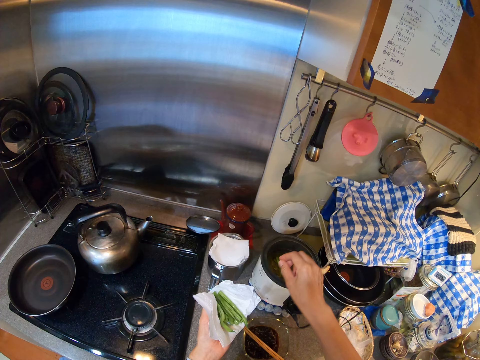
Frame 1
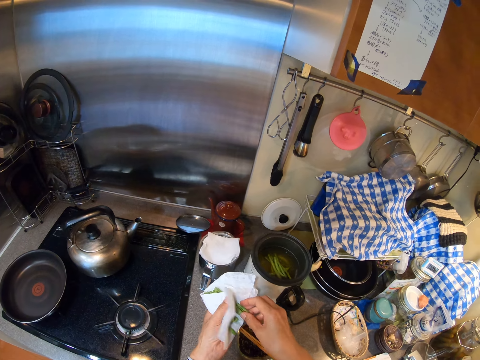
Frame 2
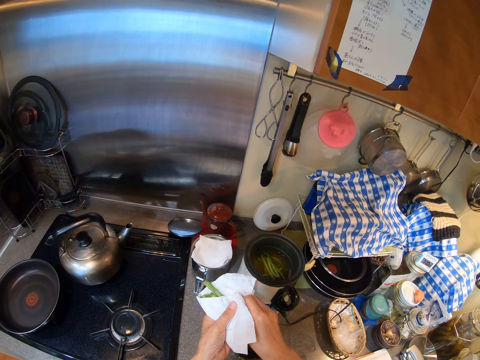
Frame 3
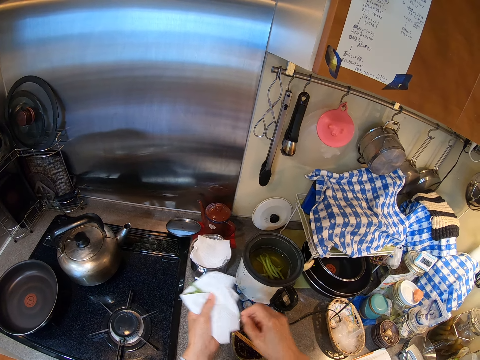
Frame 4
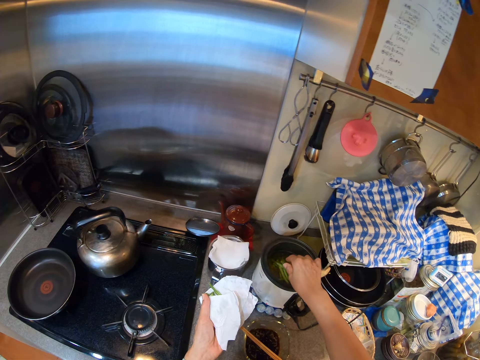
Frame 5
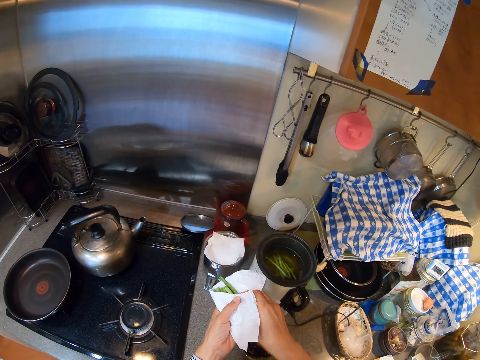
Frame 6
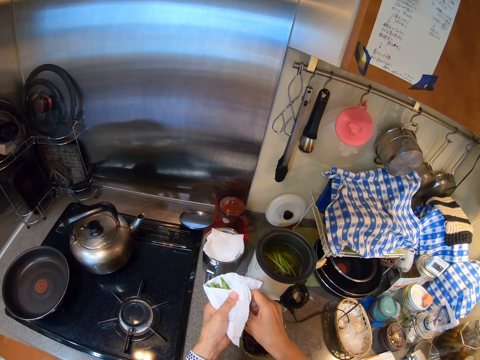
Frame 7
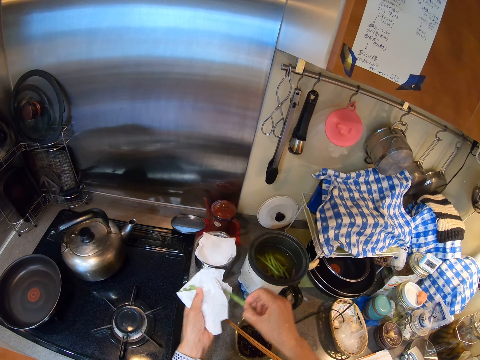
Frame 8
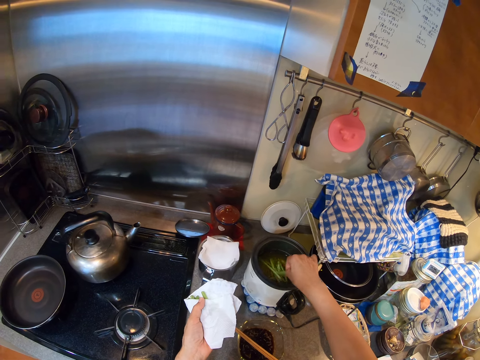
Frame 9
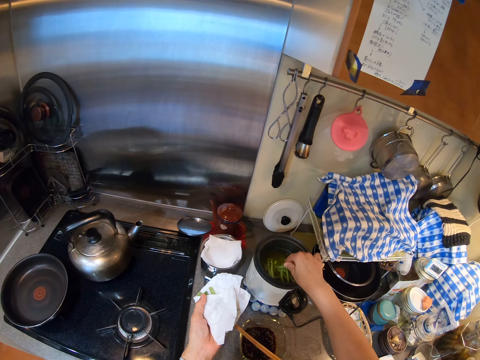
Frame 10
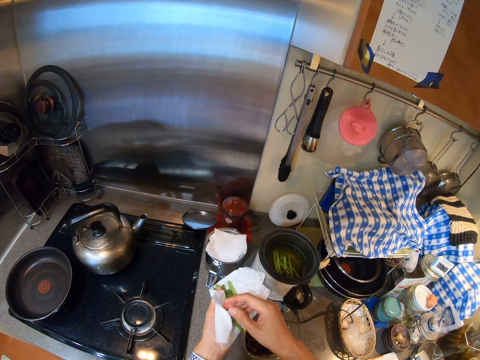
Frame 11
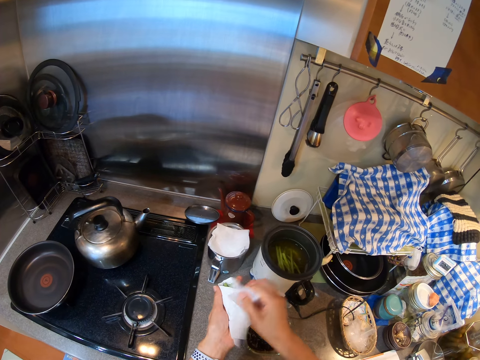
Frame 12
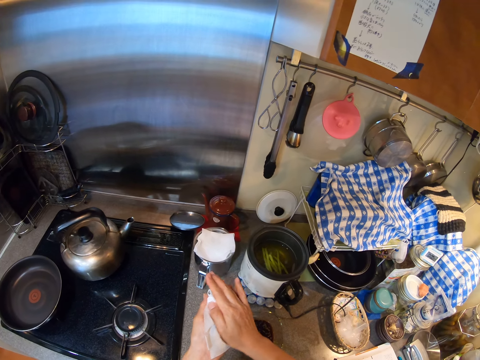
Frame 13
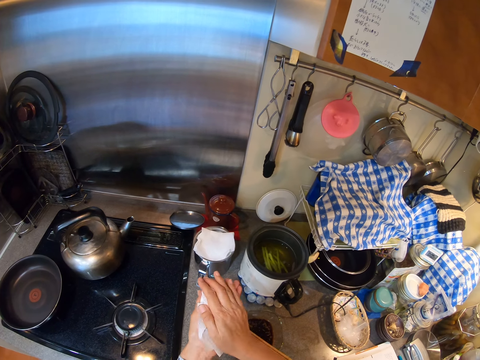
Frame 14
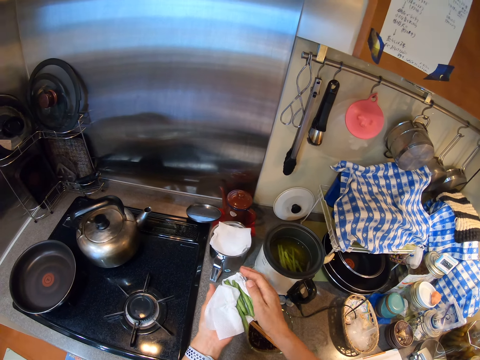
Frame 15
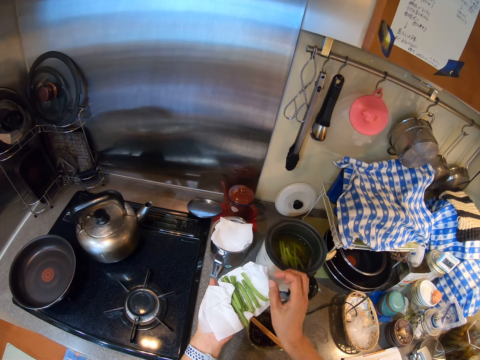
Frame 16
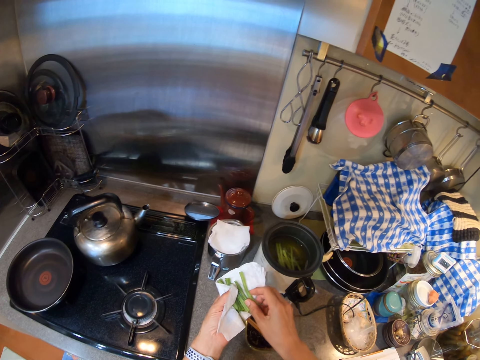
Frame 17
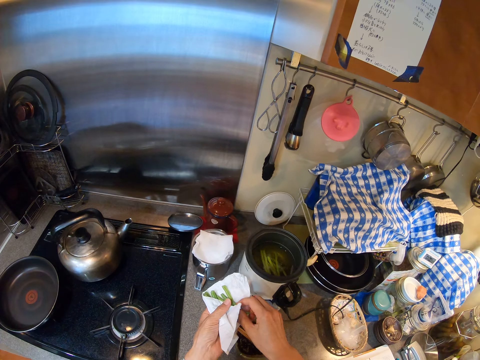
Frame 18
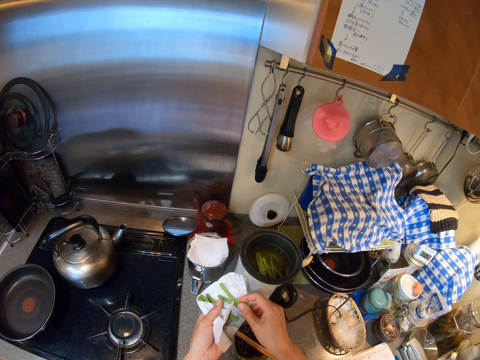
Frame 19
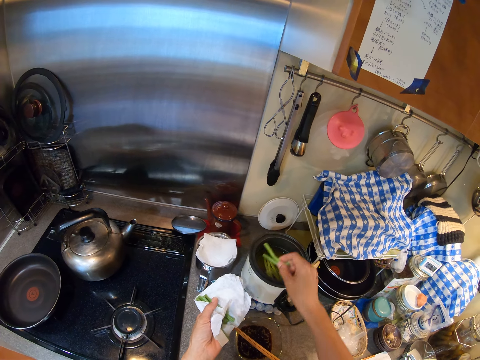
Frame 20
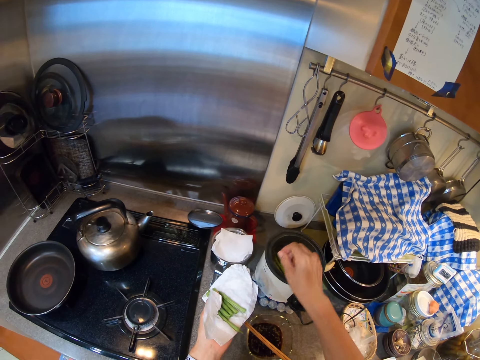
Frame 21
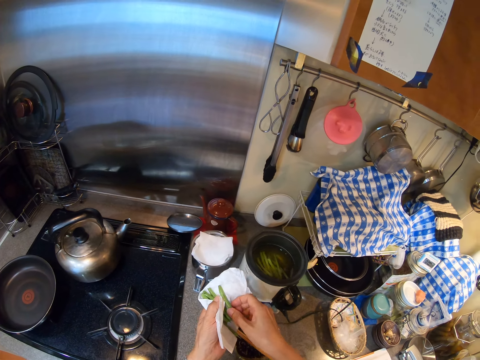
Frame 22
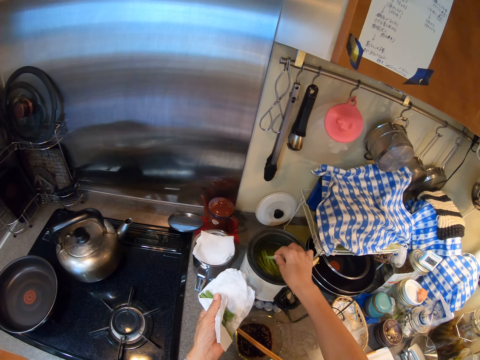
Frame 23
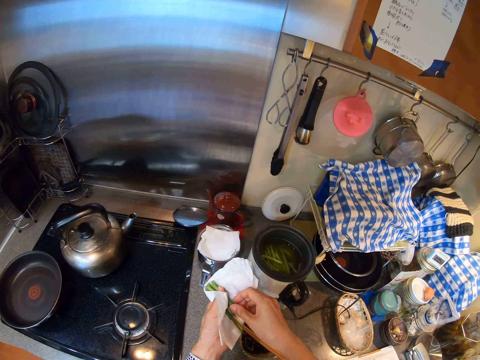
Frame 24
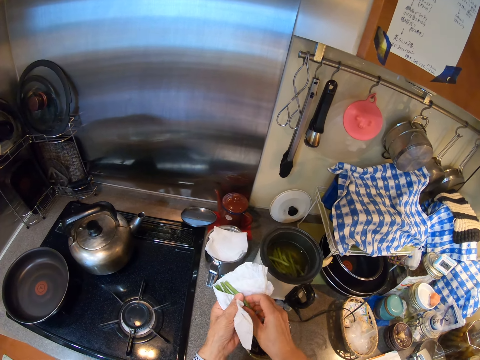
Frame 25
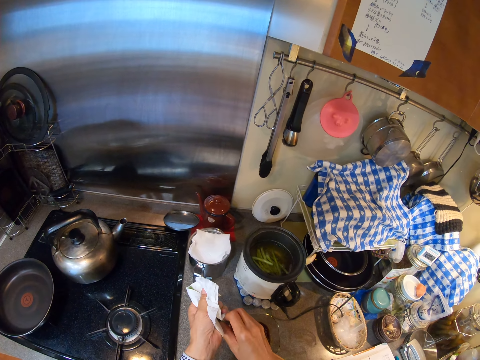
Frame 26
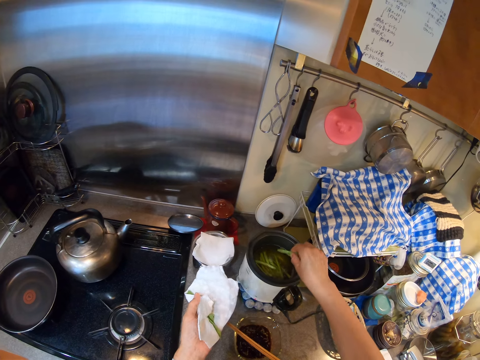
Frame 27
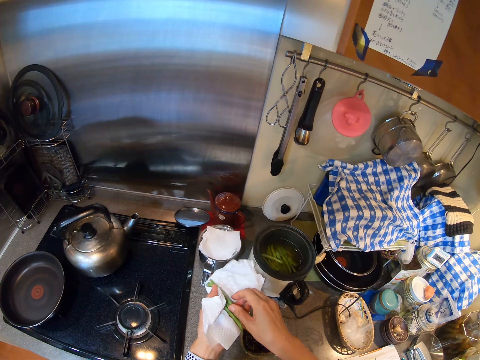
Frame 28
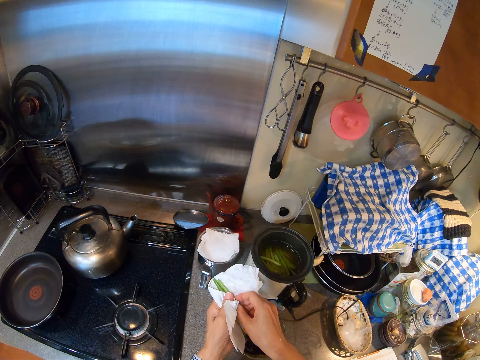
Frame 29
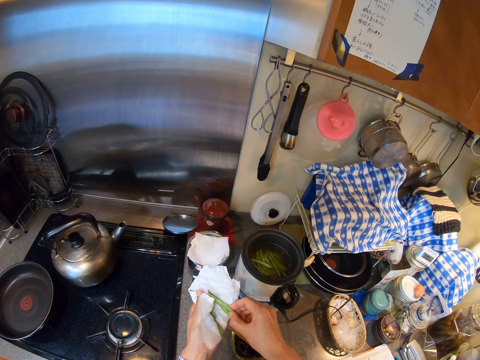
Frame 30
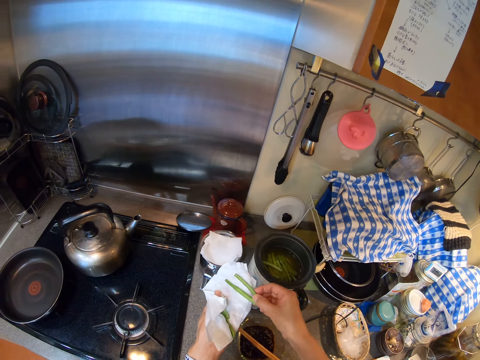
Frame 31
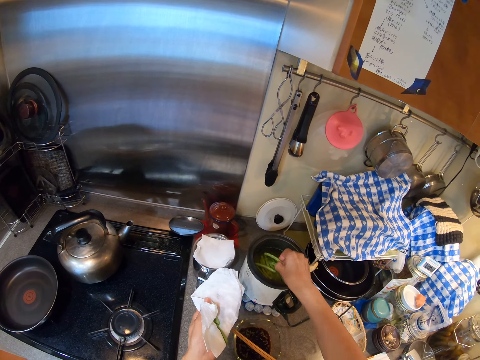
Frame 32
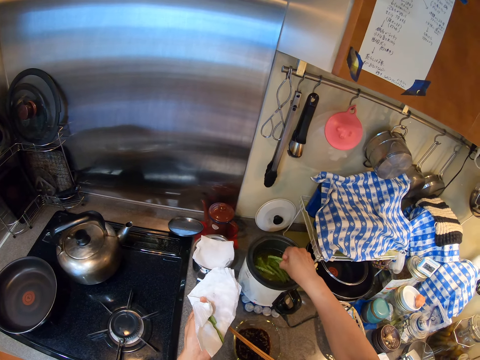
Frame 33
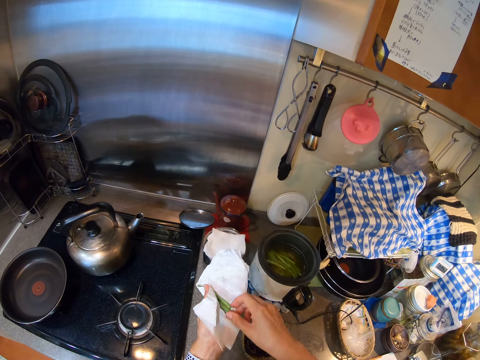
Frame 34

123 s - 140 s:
The camera wearer puts the vegetable in the deep fryer. They dry the vegetable. They dip the vegetable in the oil. They wipe the vegetable. They put the vegetable in the oil. They dry the vegetables with a paper towel. They dip the vegetables in the oil. They wipe the vegetables. They put the vegetables in the deep fryer. They dry the vegetables. They dip the vegetables in oil.

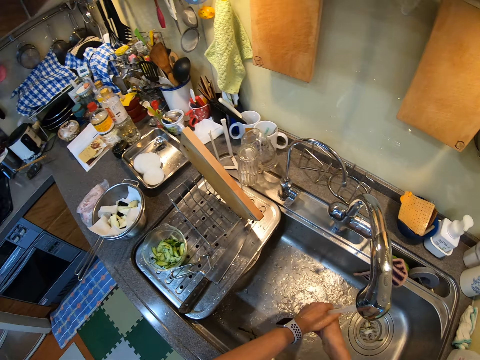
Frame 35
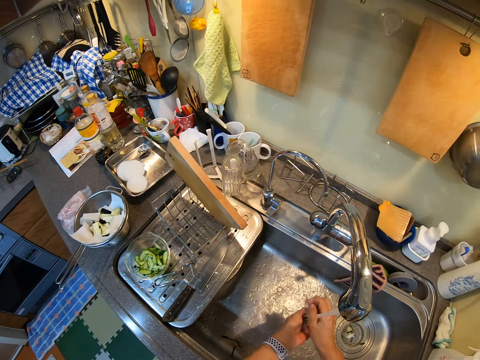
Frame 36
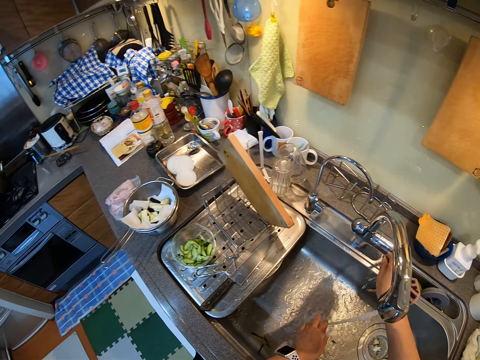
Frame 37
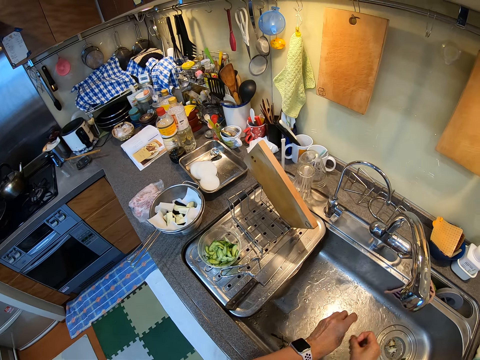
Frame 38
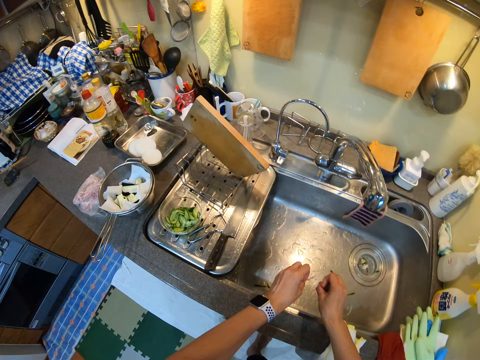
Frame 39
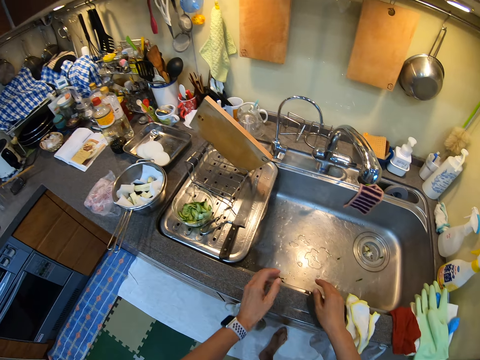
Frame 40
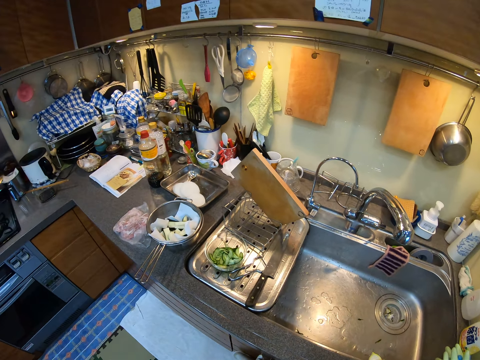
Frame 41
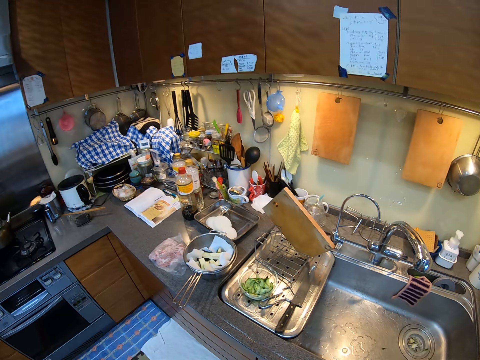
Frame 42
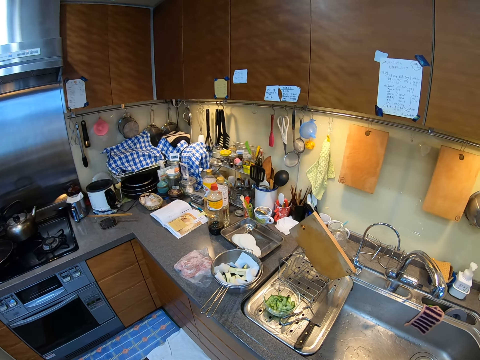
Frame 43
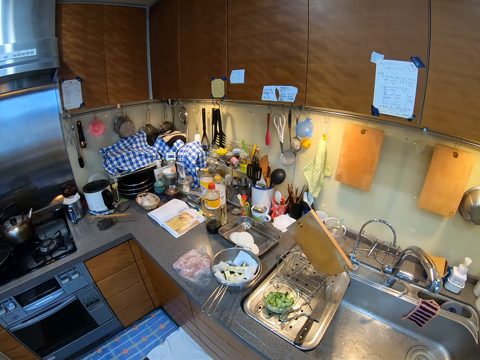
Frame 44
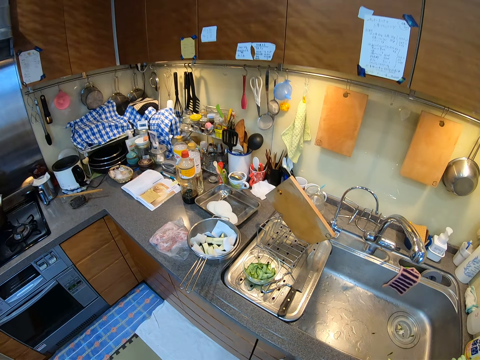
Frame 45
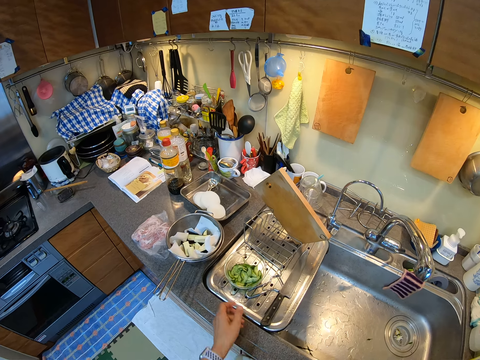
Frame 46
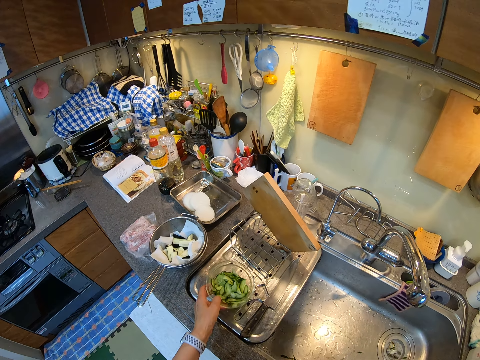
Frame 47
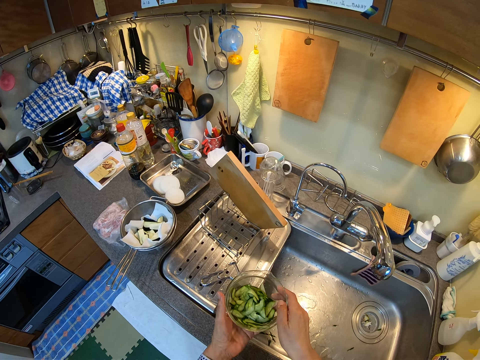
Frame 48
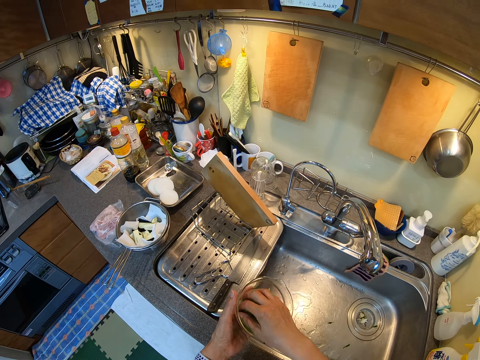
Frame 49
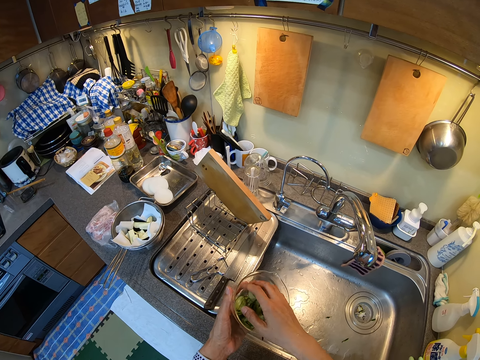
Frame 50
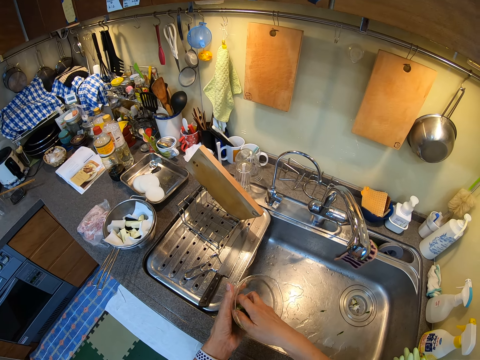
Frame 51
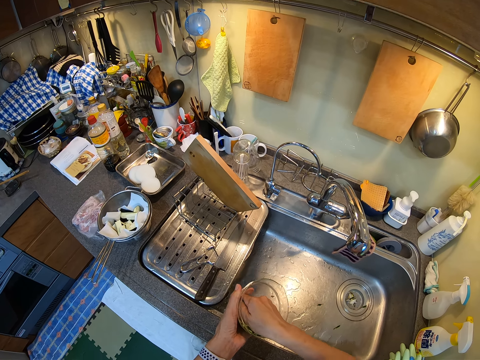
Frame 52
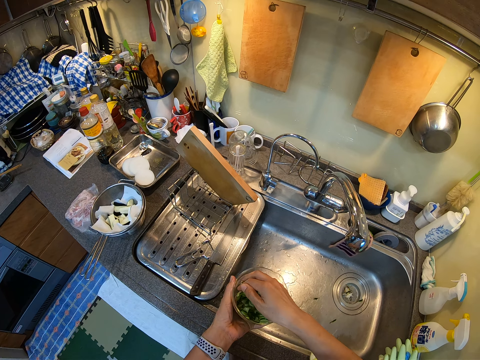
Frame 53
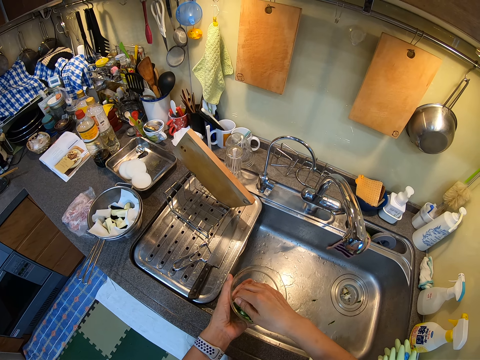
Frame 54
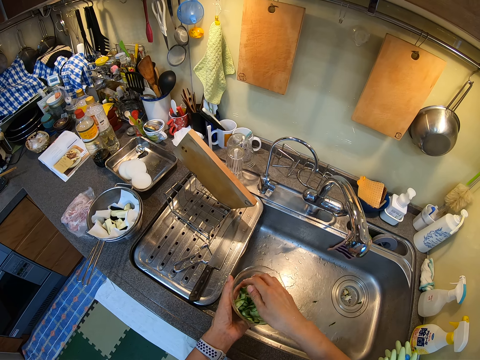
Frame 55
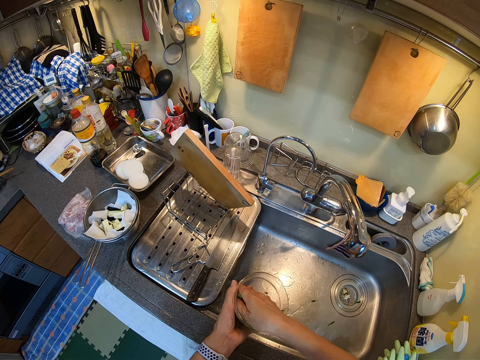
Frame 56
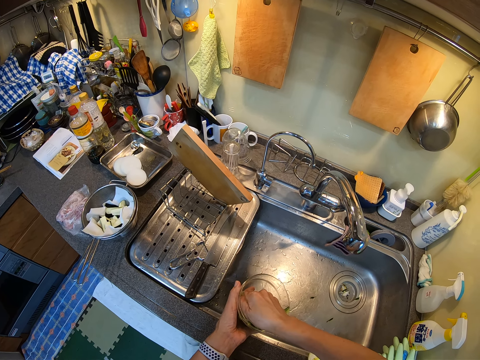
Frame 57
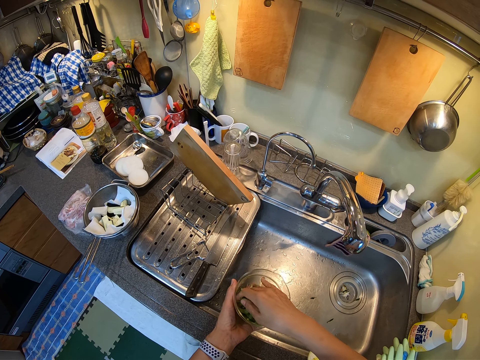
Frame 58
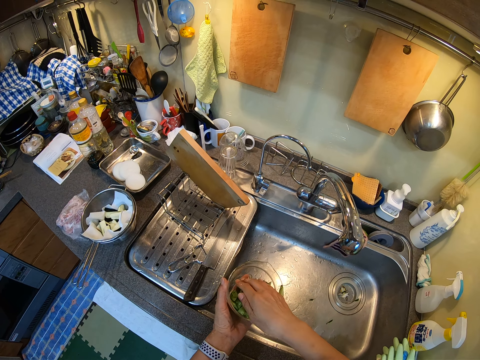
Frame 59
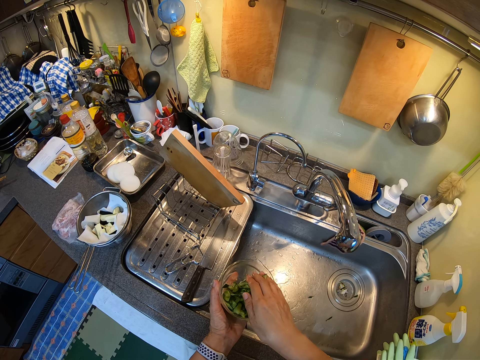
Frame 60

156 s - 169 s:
The camera wearer closes the tap. They lift hands up, move, shake the hands. They wipe the hand with a kitchen towel. They look down. They grab the bowl. They hold up the bowl. They squeeze the vegetables in the bowl. They mix the vegetables.
